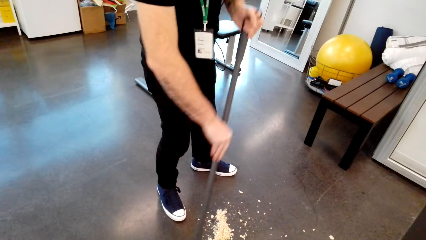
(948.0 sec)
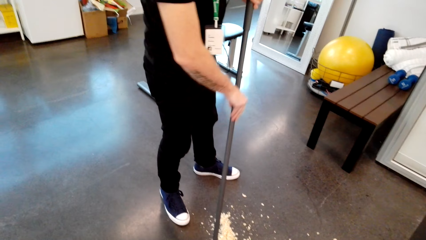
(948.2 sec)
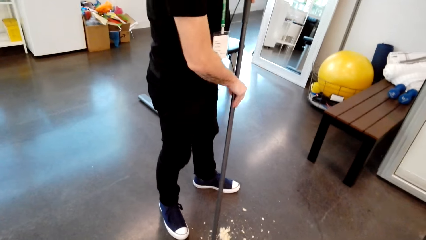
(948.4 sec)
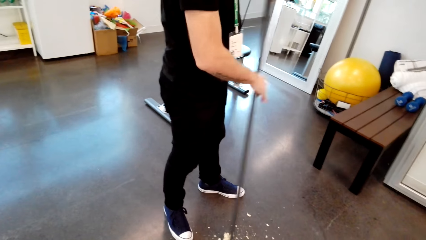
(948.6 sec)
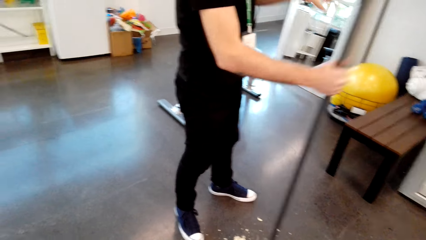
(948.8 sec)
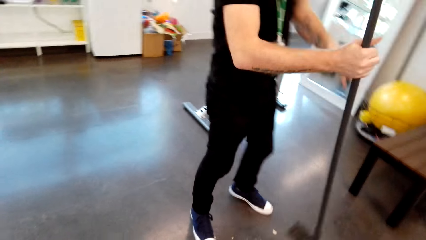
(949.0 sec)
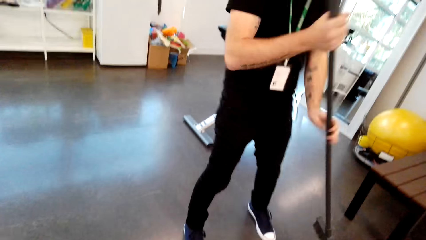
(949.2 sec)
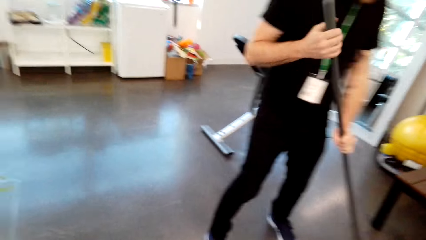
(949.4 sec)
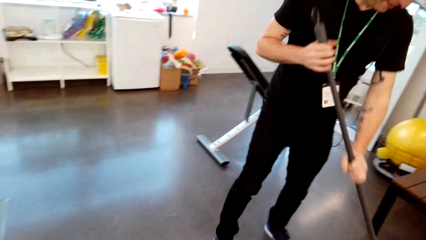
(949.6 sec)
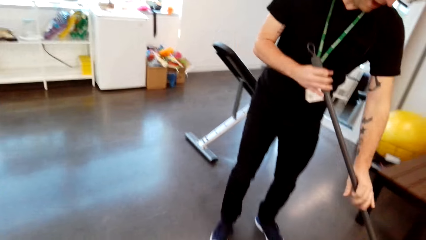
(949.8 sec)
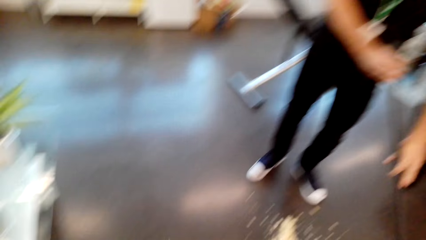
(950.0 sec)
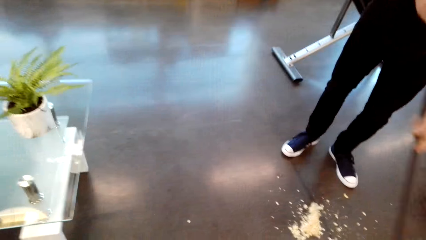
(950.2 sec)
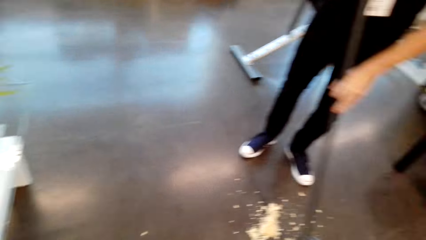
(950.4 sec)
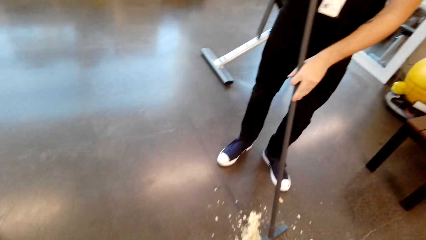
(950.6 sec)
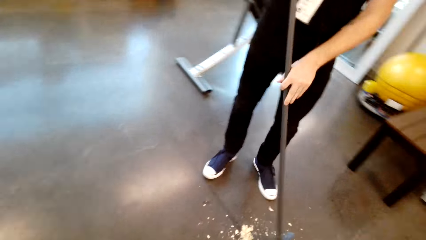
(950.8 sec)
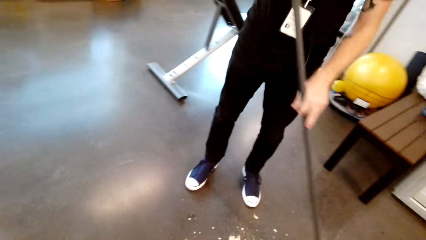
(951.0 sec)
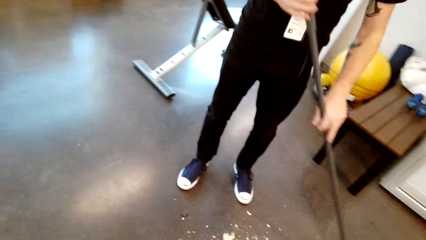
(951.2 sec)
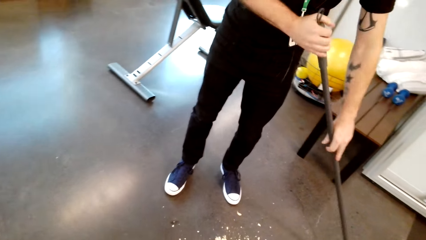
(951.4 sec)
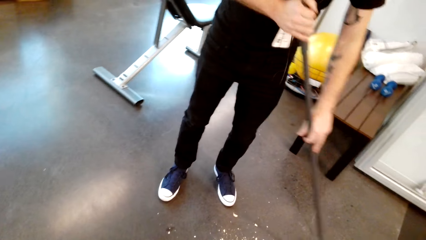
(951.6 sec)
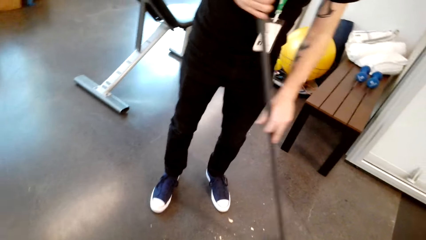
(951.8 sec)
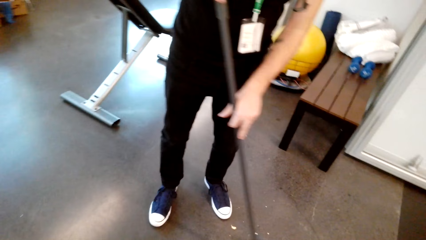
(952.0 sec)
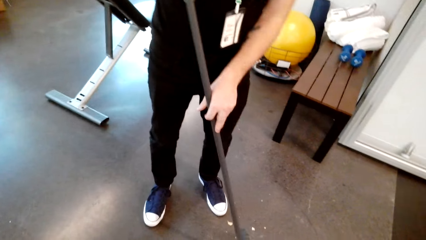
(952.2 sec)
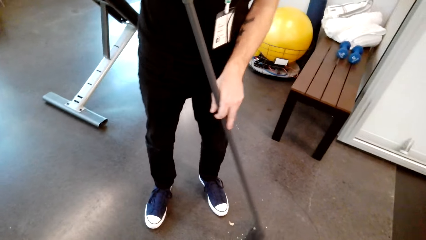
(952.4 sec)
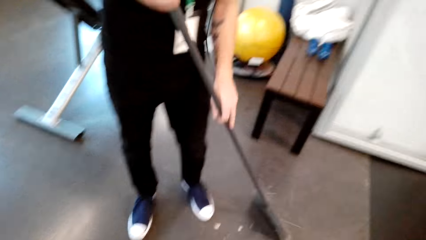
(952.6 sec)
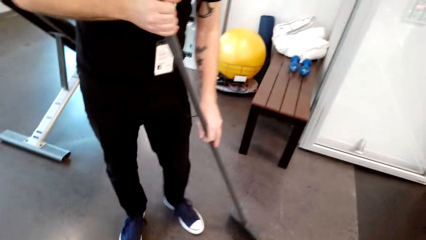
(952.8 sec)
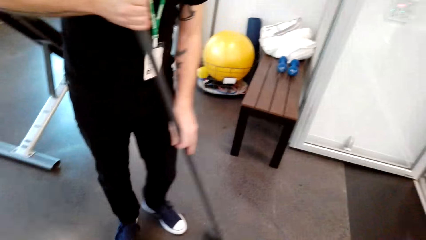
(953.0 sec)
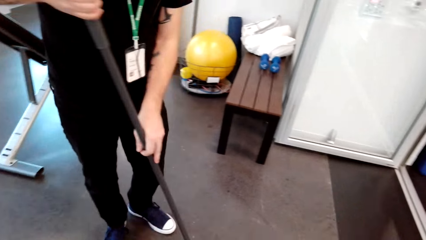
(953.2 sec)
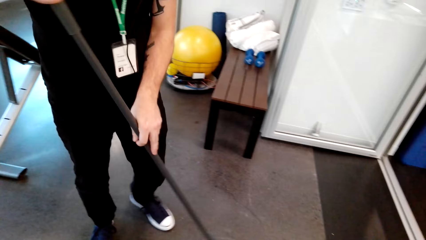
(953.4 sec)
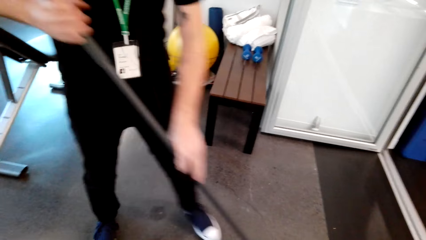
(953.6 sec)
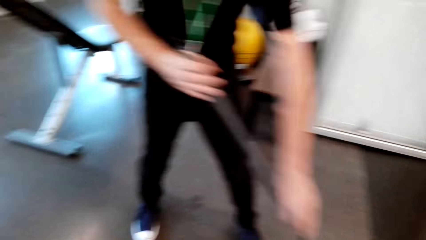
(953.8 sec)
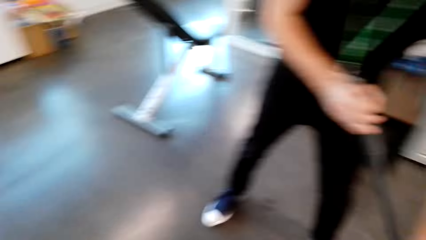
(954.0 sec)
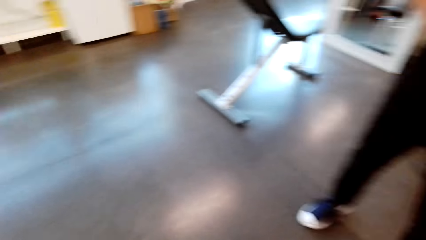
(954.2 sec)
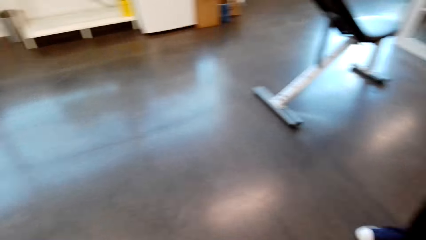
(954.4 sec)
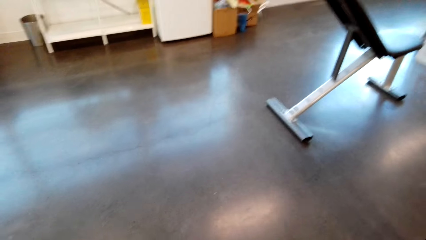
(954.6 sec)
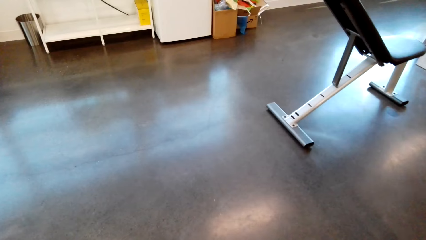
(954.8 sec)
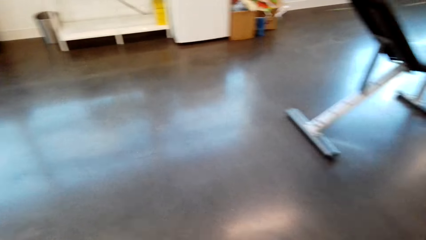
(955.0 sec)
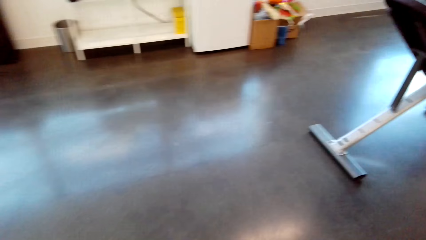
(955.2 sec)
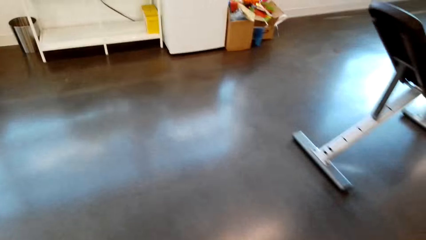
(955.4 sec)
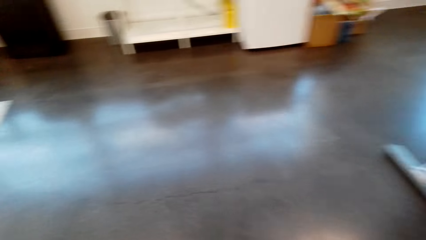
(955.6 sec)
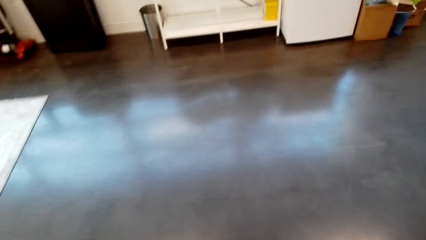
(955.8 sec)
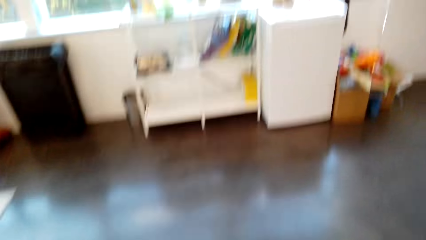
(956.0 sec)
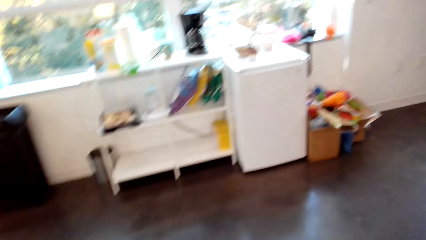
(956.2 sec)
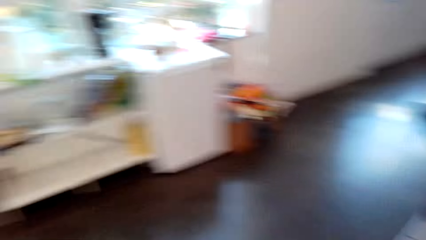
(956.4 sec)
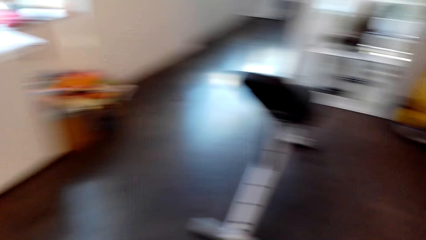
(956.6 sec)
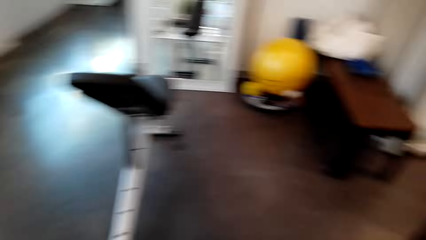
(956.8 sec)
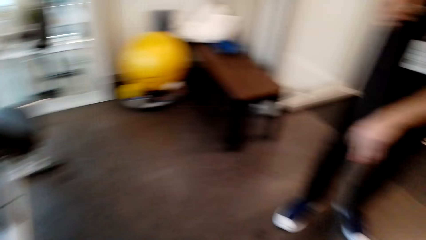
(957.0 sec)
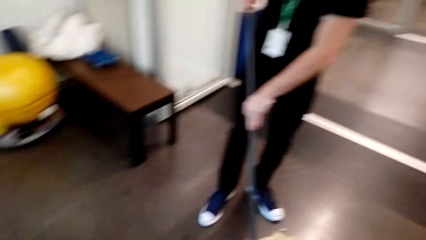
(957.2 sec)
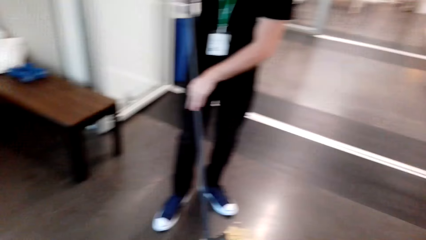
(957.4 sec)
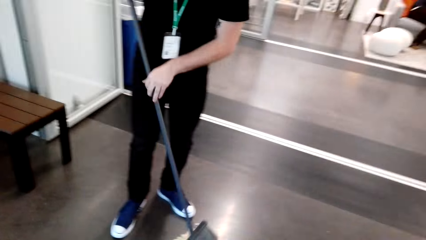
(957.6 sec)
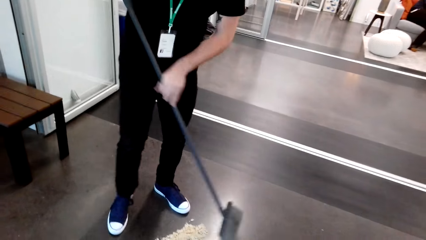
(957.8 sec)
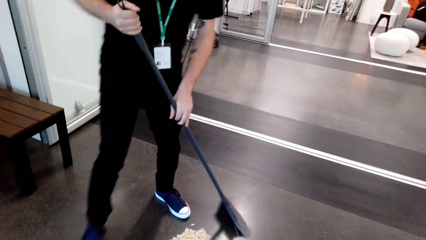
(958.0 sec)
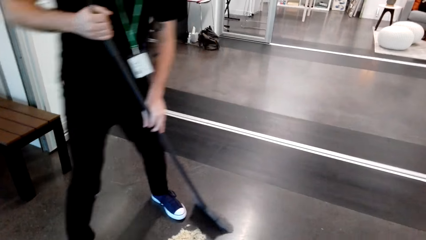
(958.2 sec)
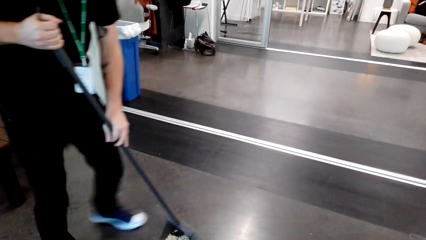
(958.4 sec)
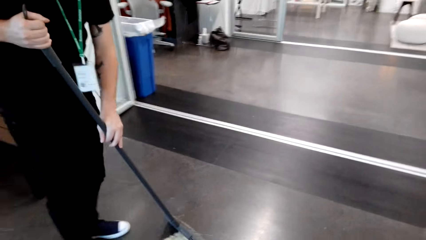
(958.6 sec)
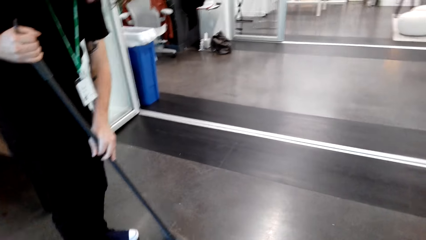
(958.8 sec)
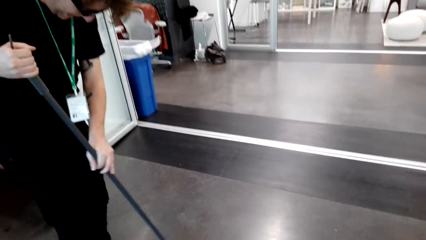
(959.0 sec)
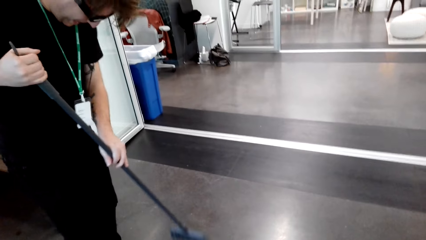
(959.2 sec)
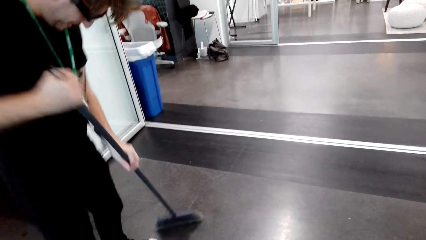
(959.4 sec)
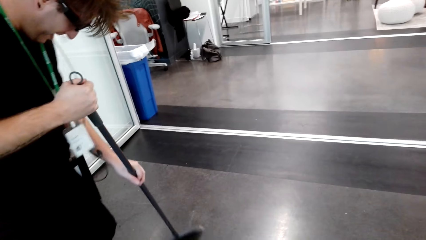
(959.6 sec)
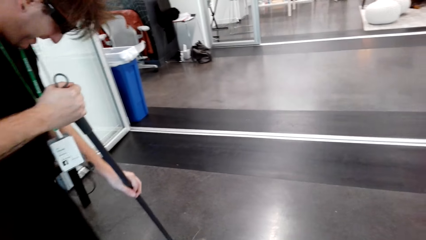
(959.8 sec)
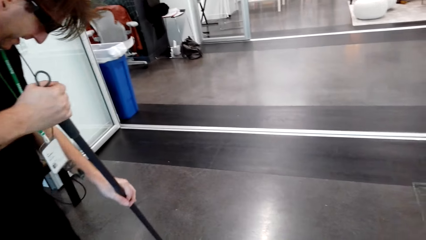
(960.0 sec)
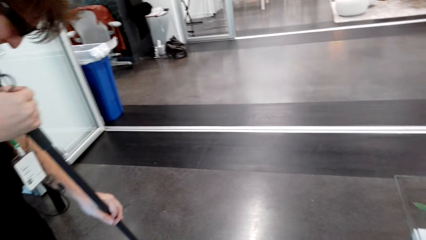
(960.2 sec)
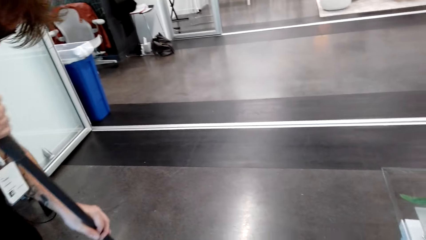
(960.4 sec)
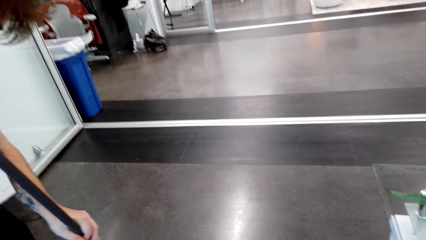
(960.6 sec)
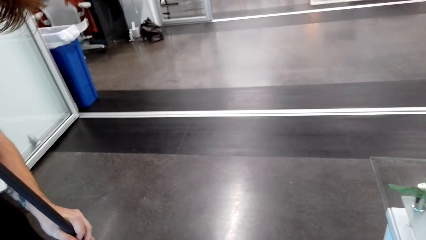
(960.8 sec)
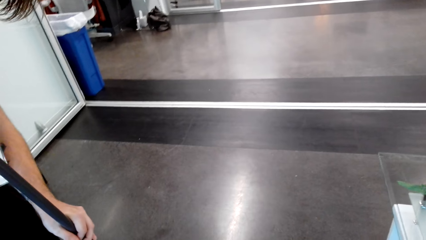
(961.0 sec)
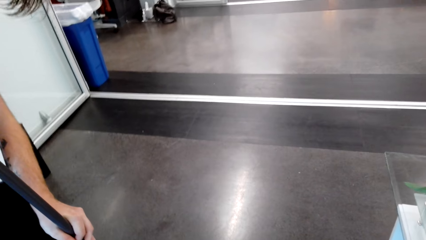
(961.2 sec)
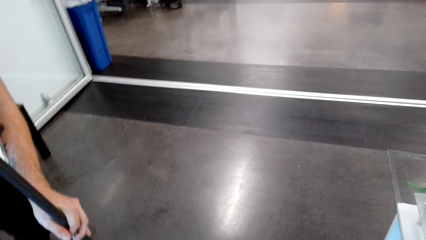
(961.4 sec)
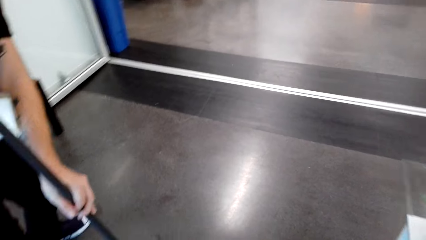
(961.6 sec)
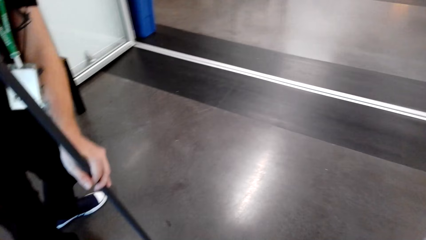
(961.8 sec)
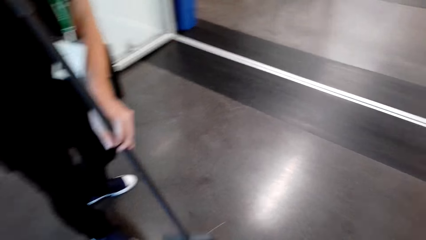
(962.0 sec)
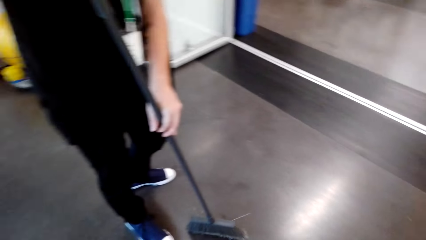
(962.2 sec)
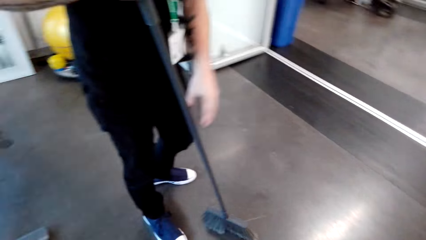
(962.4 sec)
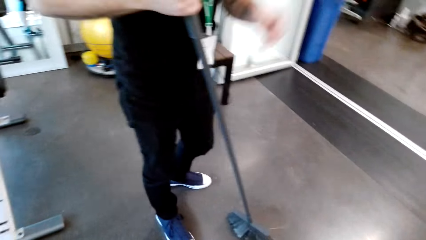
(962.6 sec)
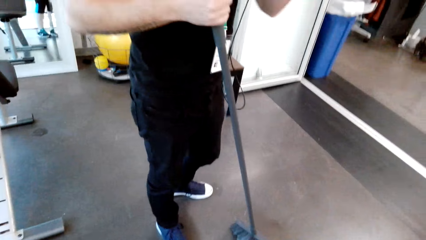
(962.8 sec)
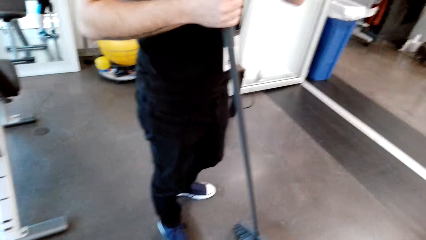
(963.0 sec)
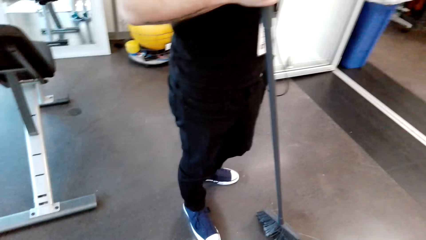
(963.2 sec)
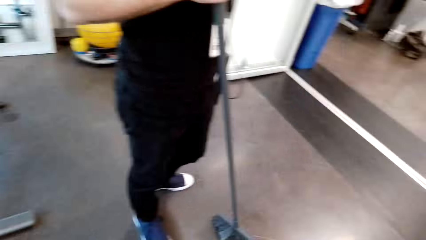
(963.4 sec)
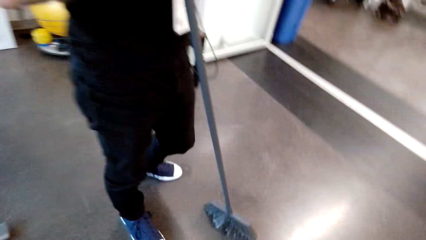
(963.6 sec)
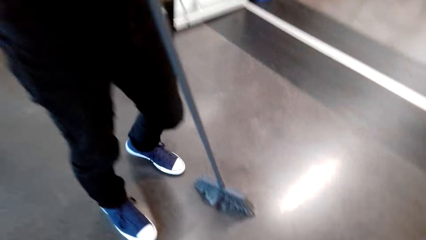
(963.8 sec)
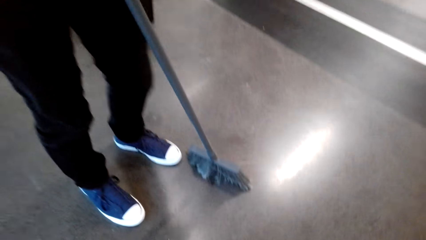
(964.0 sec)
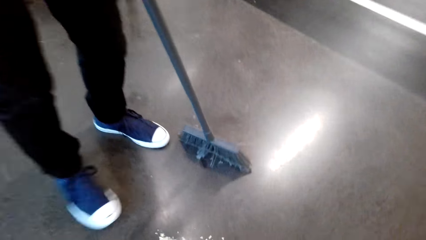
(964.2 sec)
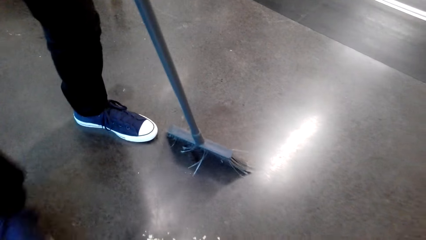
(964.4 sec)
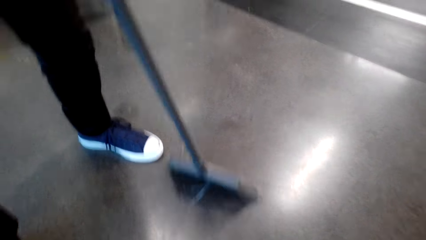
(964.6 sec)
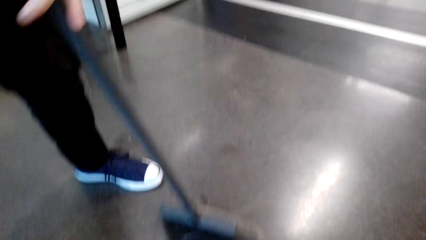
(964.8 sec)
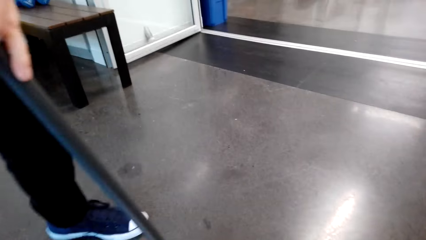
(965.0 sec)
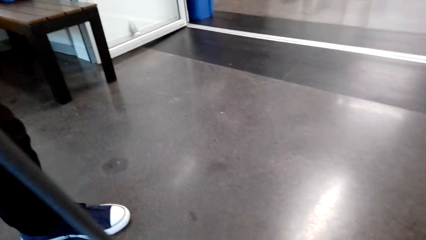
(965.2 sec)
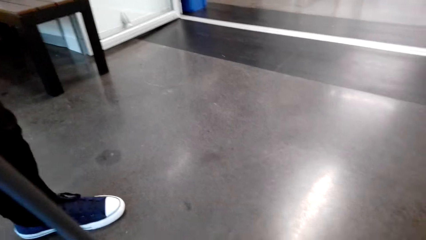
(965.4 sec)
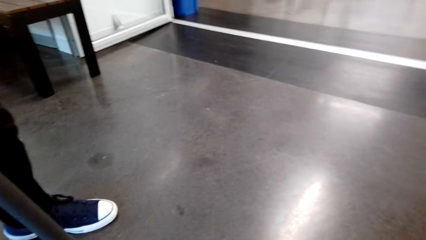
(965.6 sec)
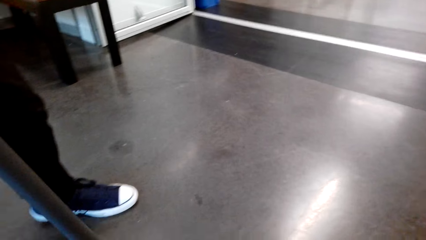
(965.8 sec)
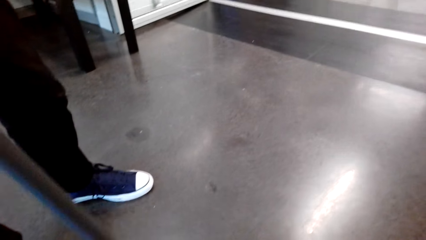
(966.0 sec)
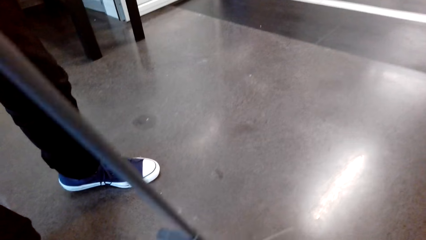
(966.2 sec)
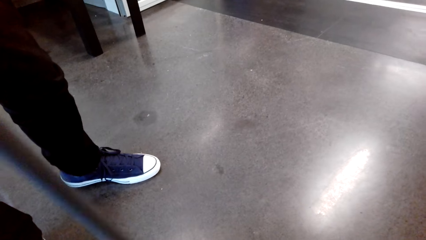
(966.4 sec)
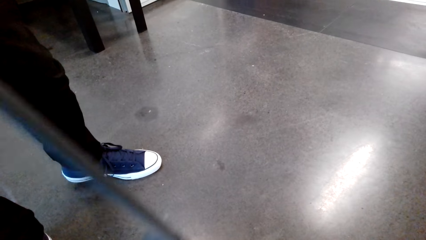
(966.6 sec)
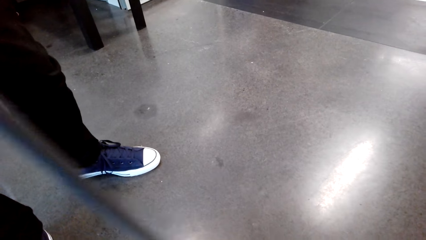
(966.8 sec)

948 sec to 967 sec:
A man speaks. The camera wearer speaks. They walk forward, look around, and speak. The man speaks.
